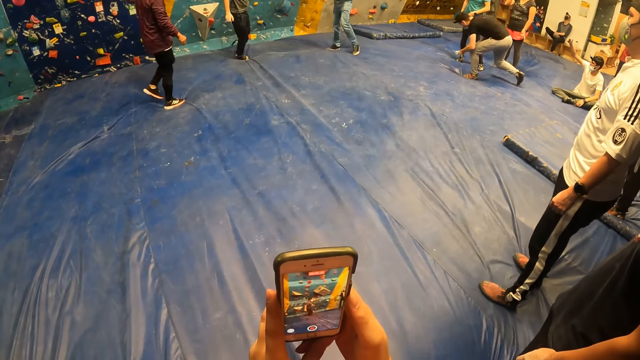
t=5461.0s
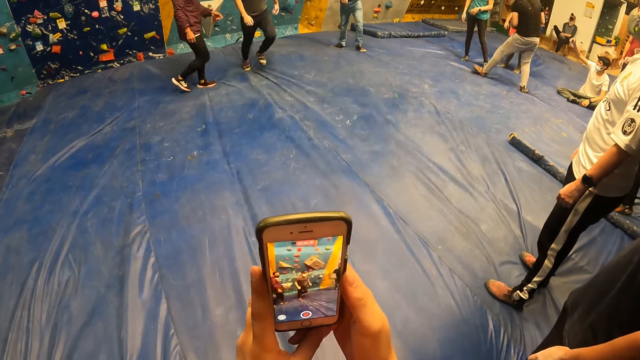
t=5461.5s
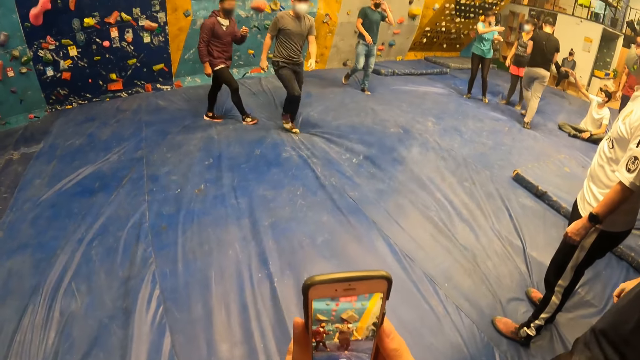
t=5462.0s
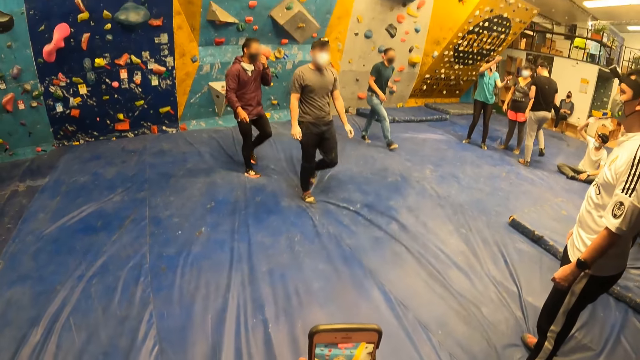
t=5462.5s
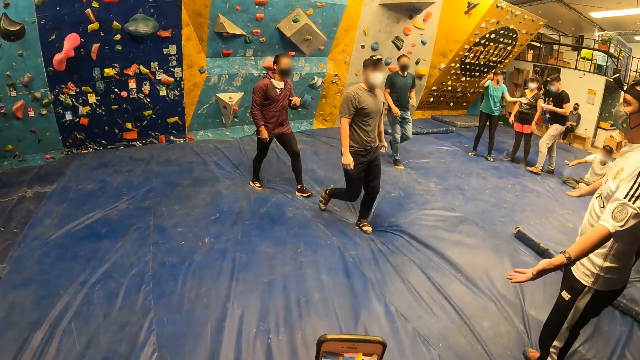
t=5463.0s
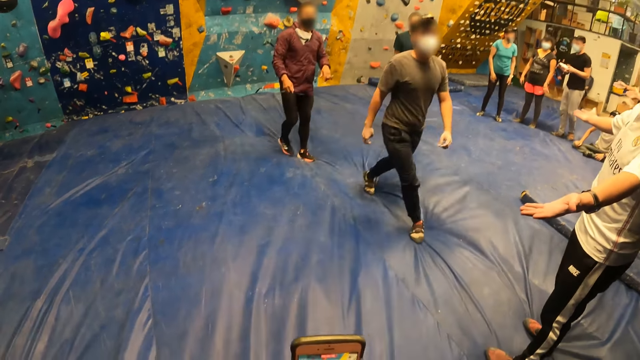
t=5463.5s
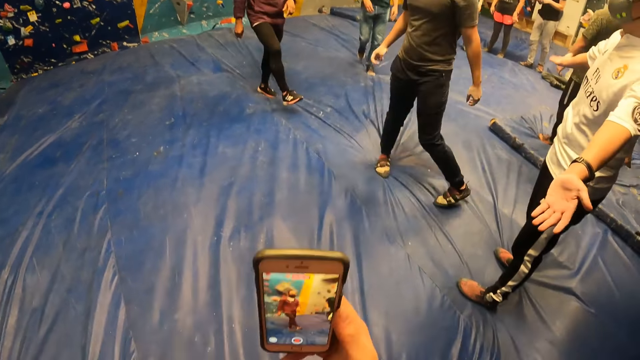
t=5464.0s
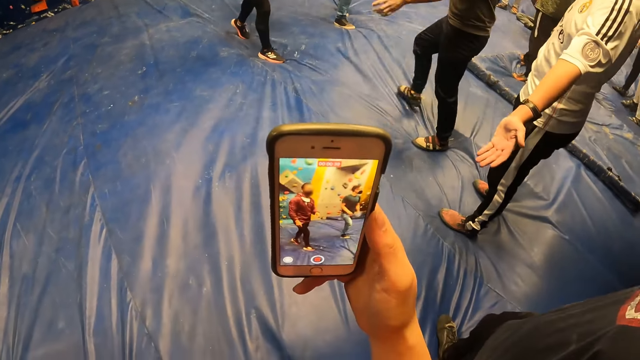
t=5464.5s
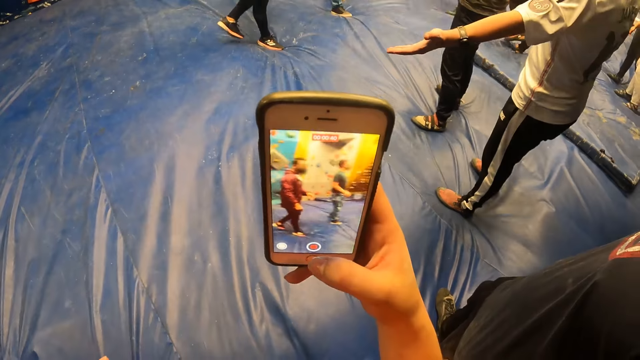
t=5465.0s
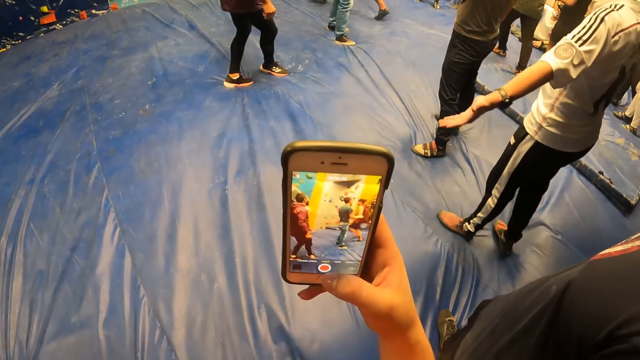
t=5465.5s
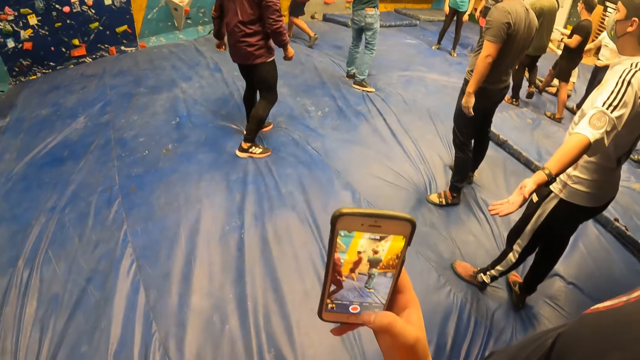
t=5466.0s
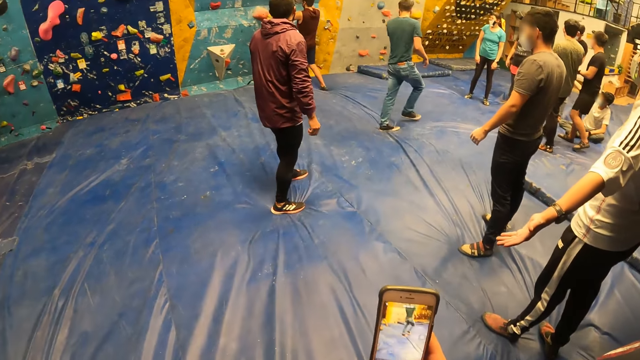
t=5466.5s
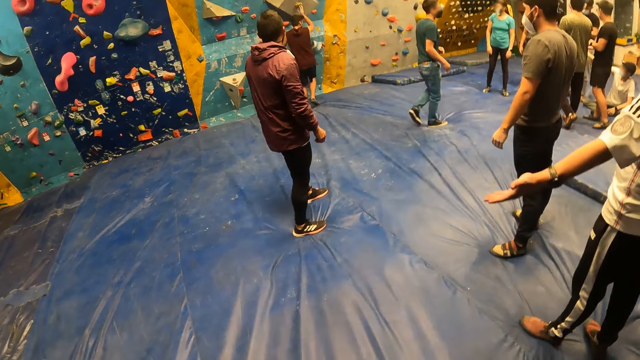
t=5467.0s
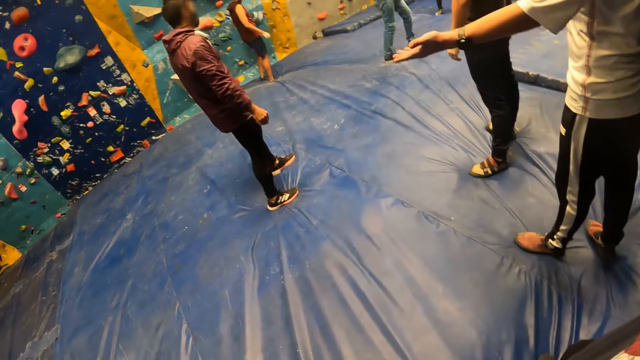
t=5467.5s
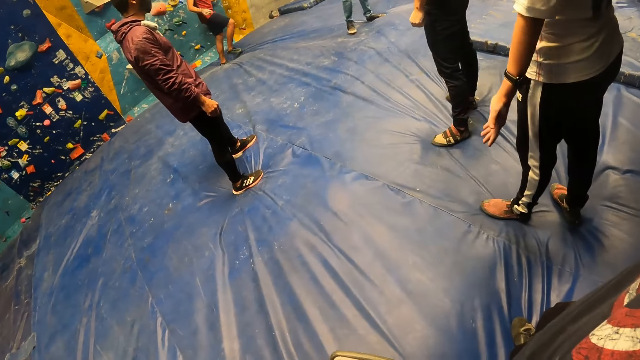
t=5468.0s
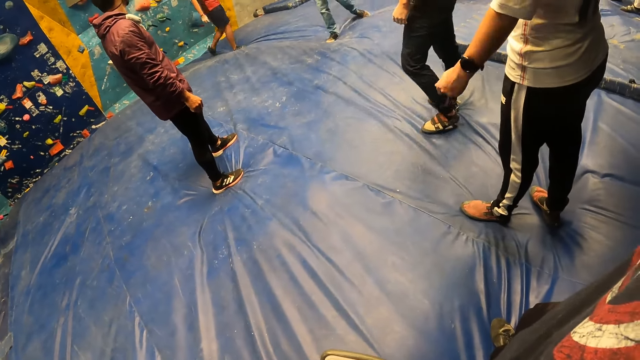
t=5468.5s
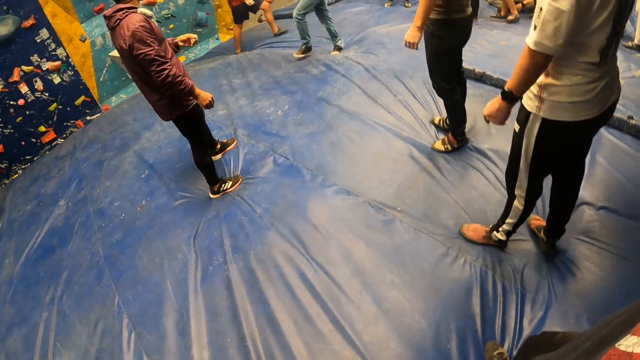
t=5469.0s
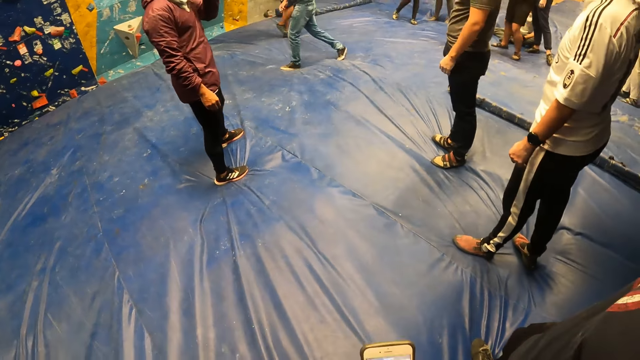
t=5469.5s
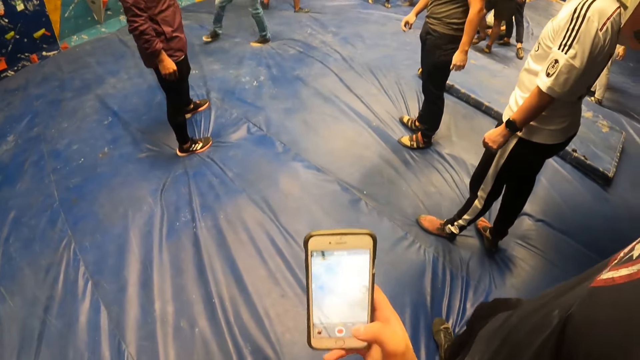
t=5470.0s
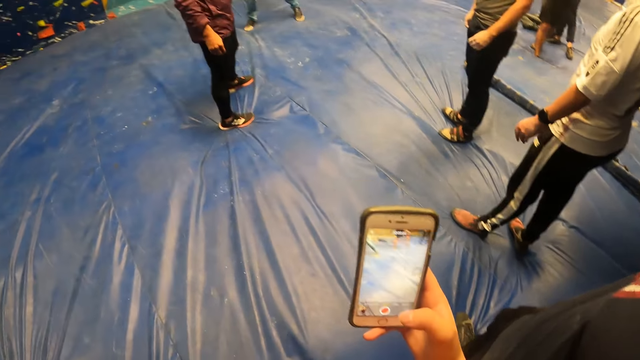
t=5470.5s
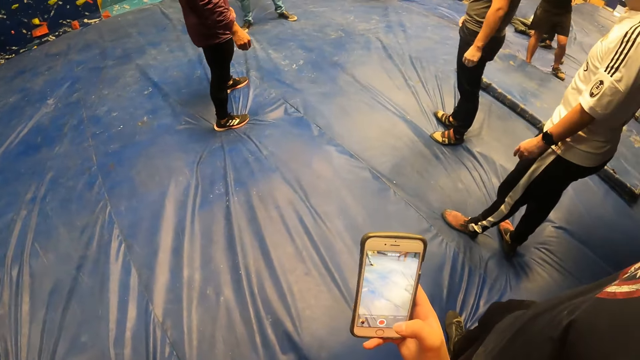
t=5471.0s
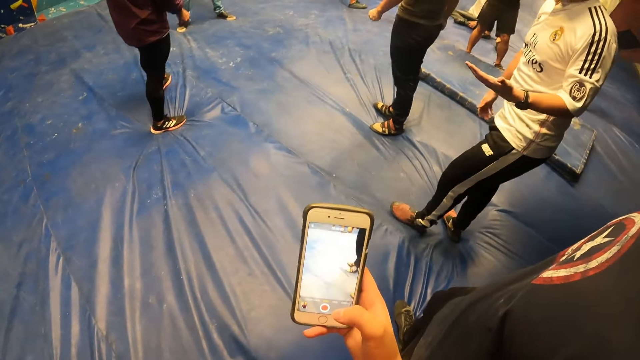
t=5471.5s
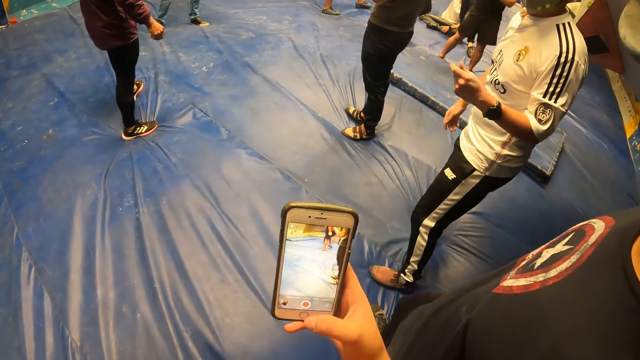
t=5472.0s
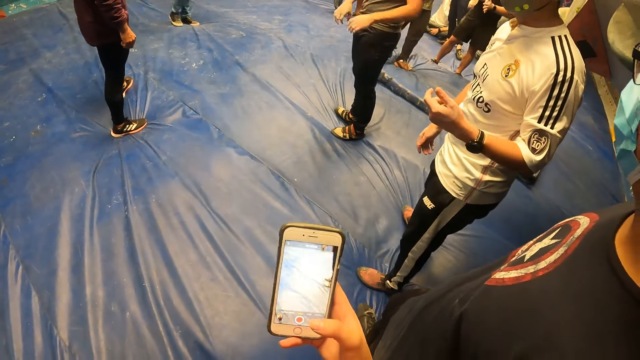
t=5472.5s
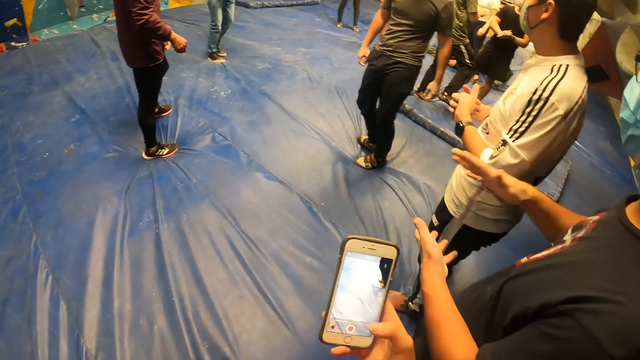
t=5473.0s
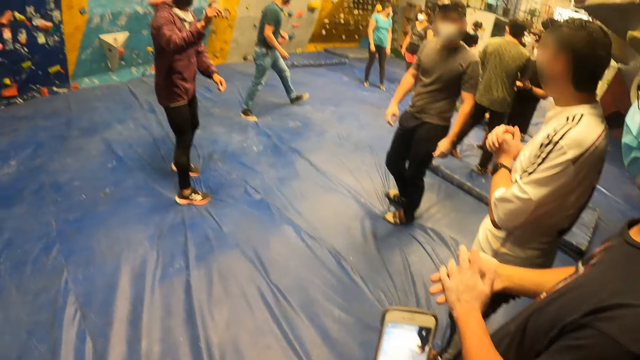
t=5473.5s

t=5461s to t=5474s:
The camera wearer holds the phone in her right hand. She looks around. She takes a video using the phone.

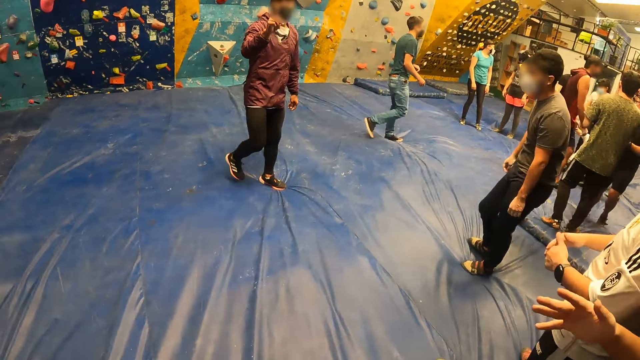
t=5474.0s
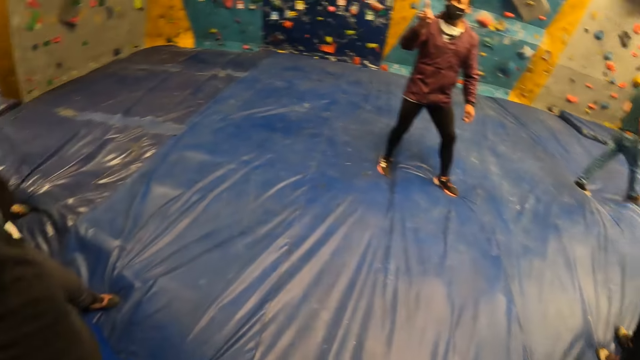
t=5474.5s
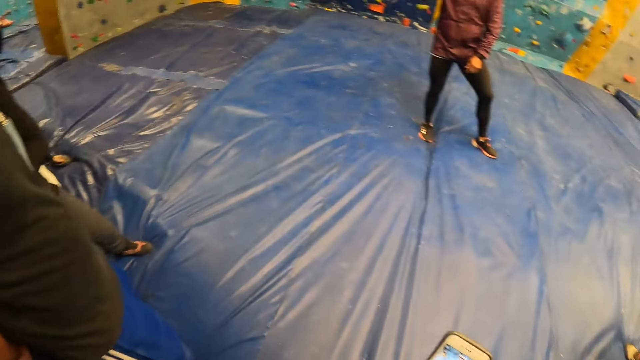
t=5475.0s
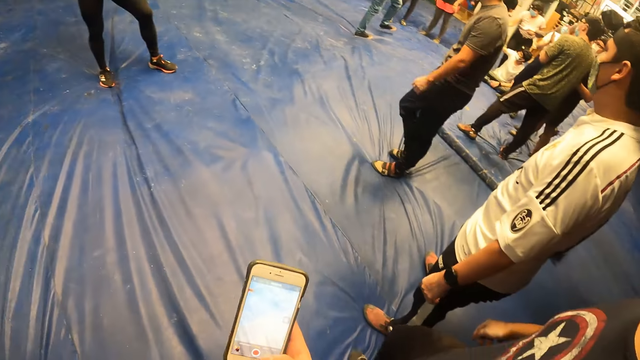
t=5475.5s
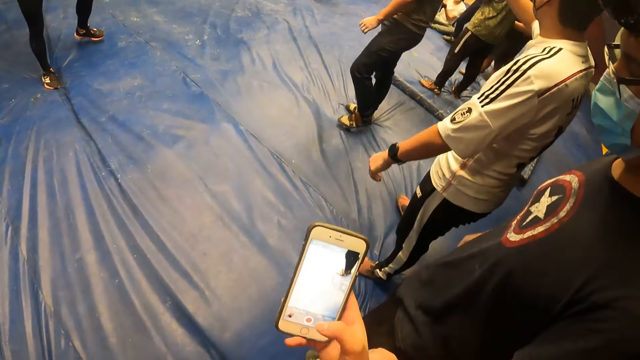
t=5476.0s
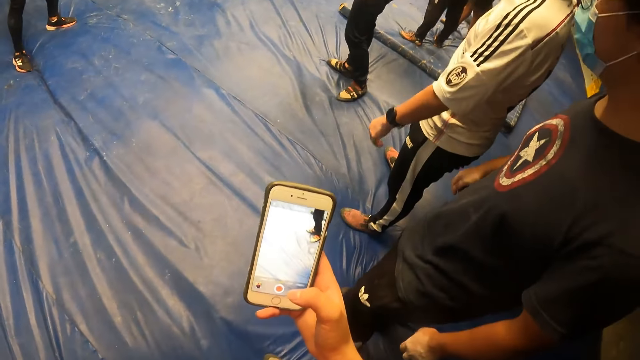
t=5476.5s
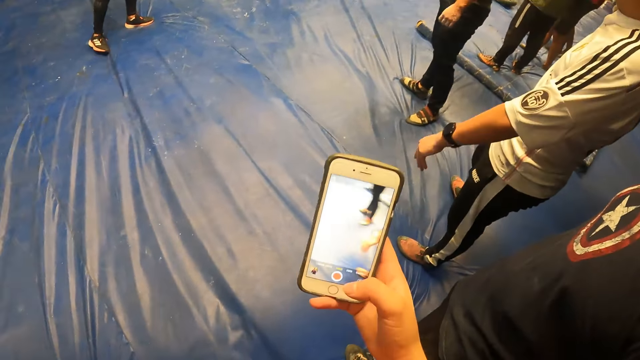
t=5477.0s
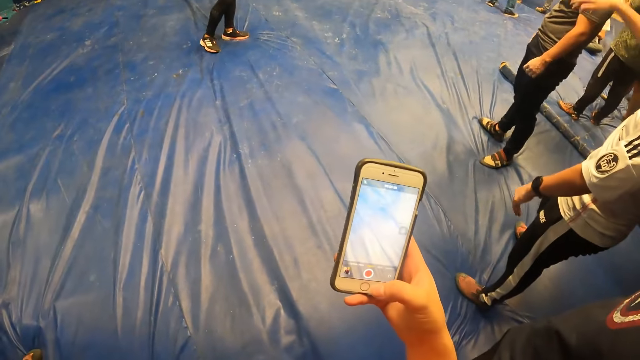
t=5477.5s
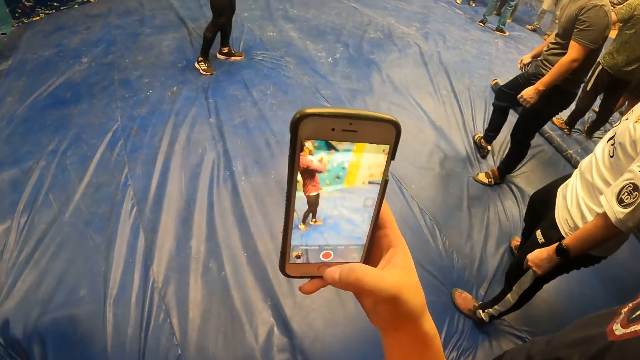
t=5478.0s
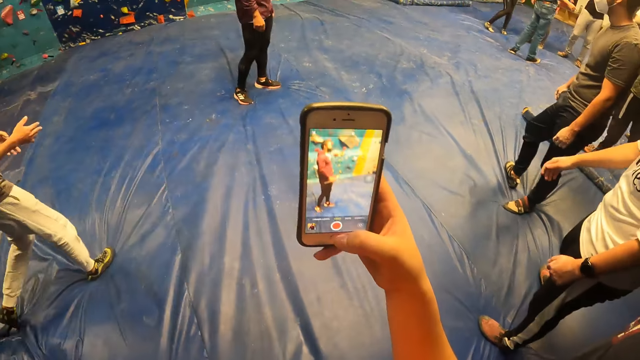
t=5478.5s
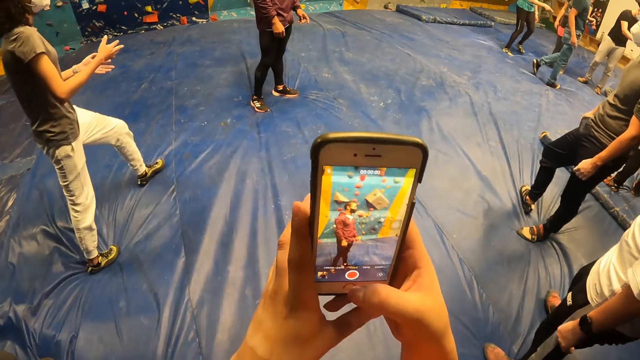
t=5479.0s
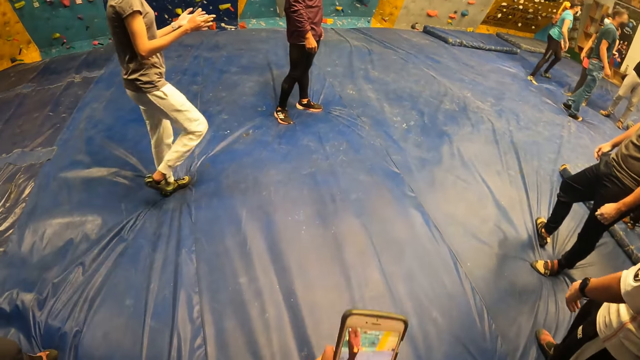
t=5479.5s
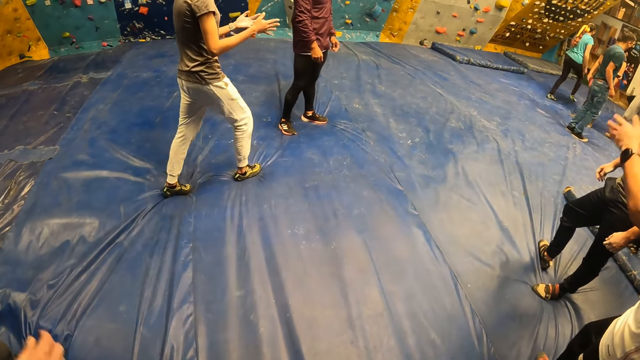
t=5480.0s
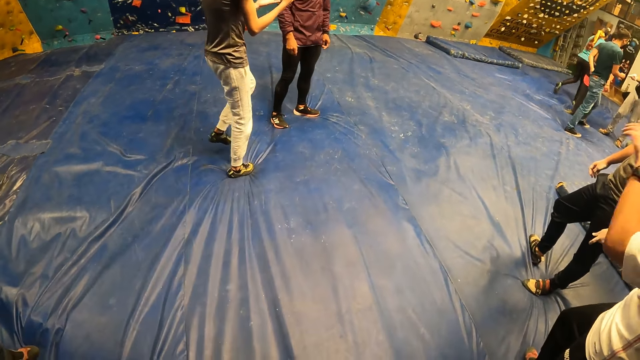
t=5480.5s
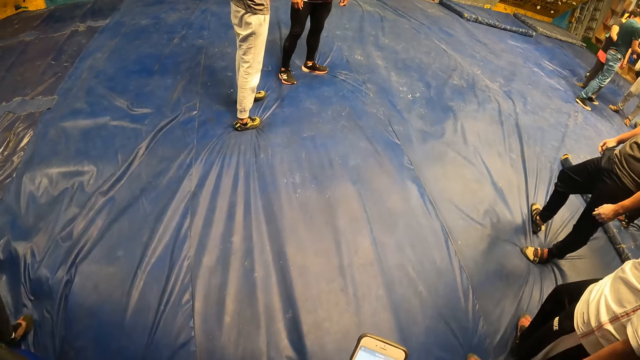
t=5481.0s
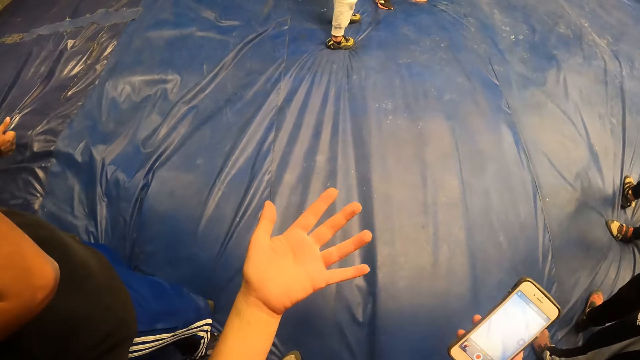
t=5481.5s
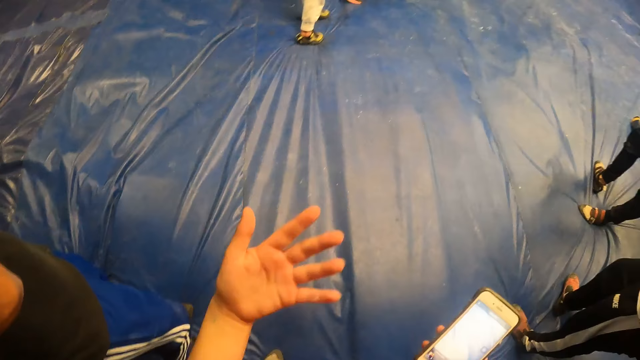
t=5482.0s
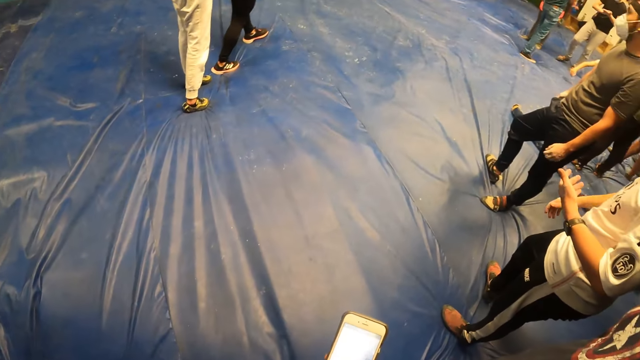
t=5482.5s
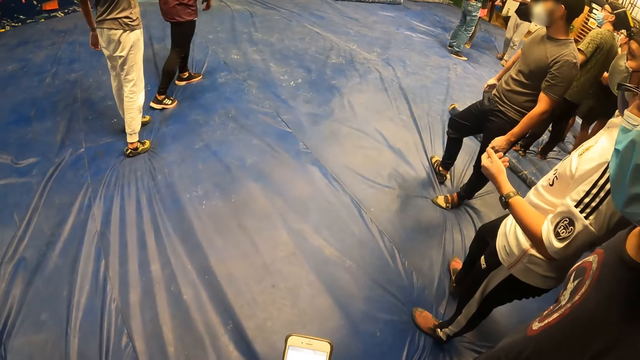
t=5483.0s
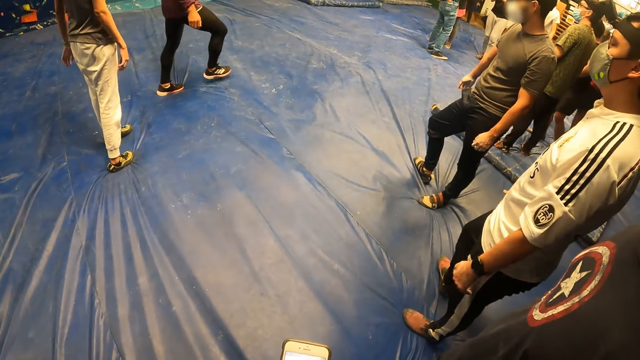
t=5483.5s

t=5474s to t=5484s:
The camera wearer looks around.
